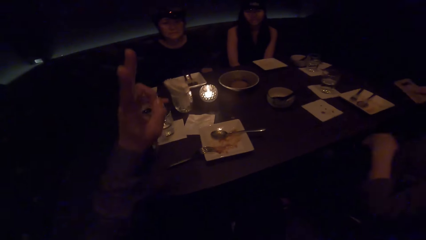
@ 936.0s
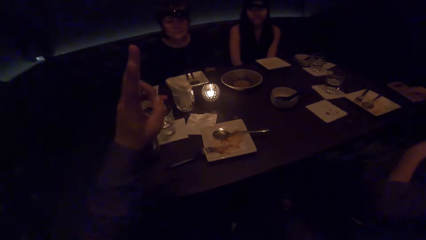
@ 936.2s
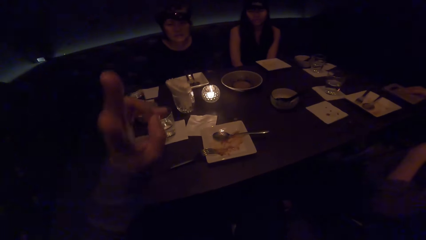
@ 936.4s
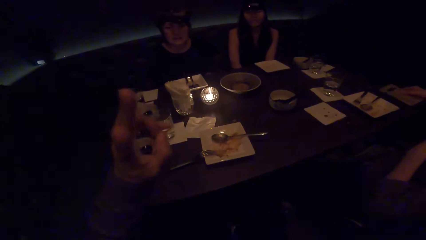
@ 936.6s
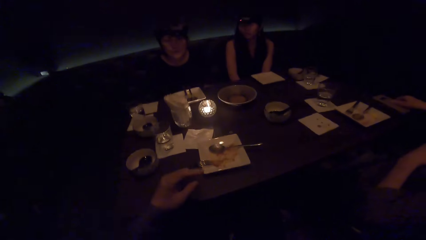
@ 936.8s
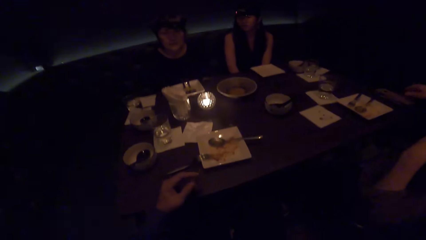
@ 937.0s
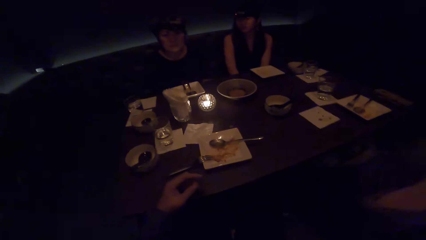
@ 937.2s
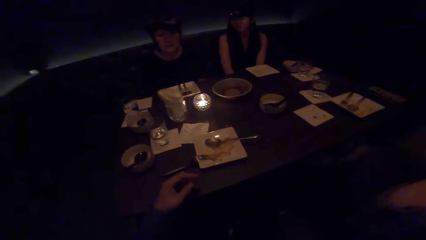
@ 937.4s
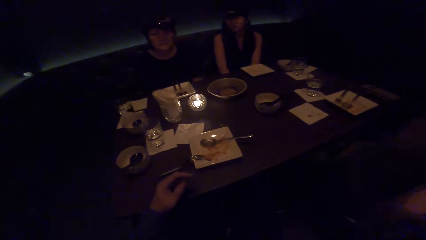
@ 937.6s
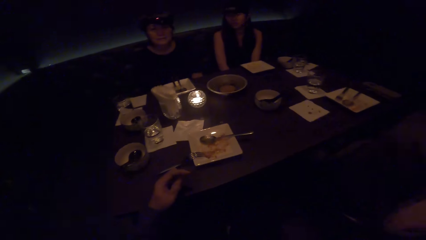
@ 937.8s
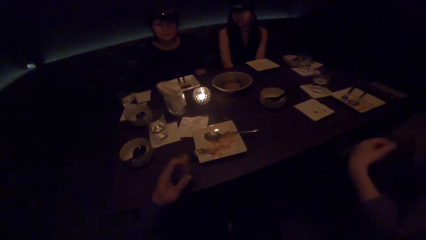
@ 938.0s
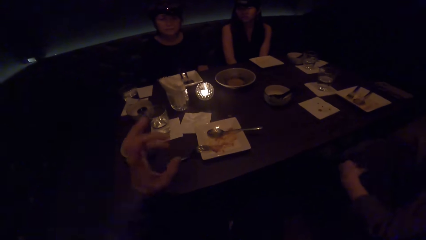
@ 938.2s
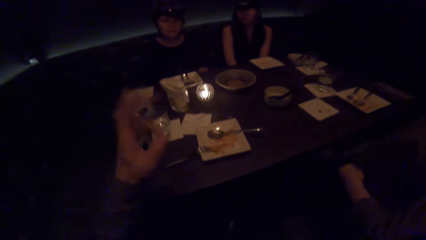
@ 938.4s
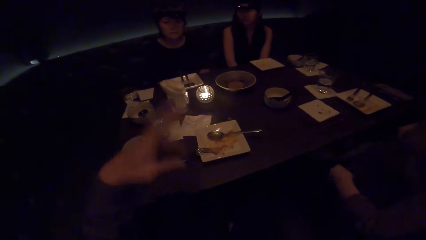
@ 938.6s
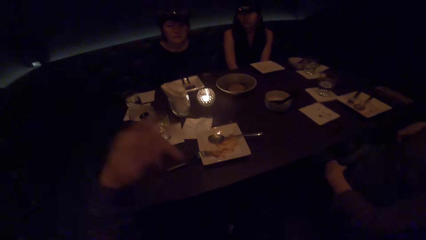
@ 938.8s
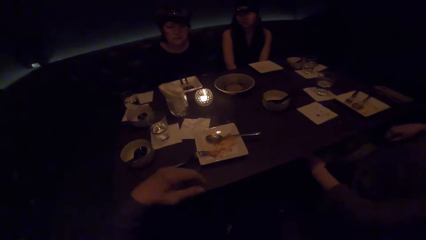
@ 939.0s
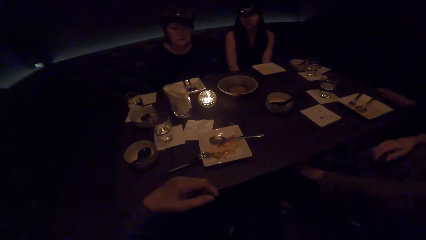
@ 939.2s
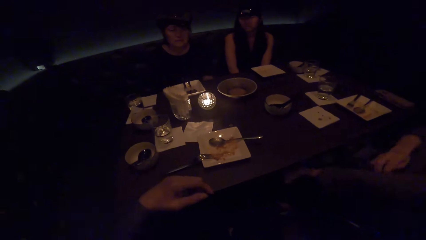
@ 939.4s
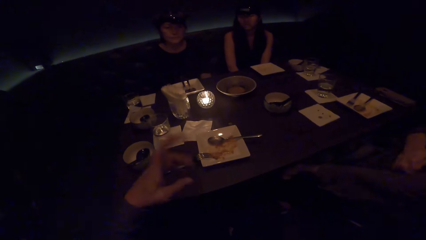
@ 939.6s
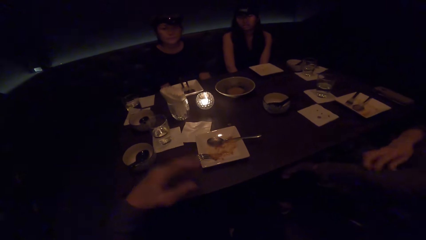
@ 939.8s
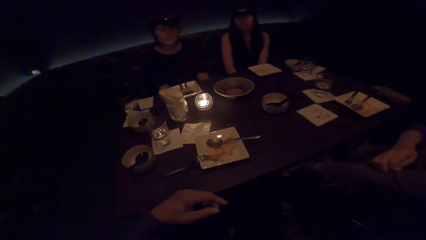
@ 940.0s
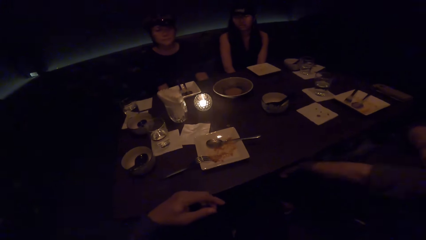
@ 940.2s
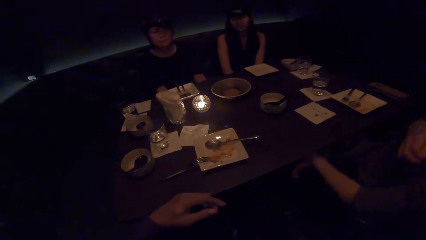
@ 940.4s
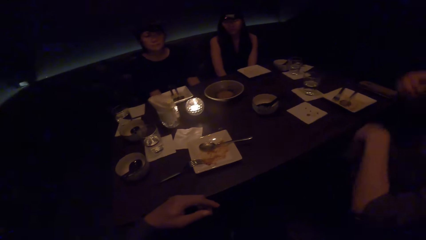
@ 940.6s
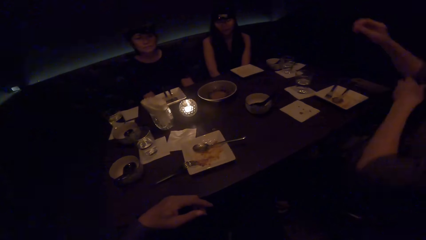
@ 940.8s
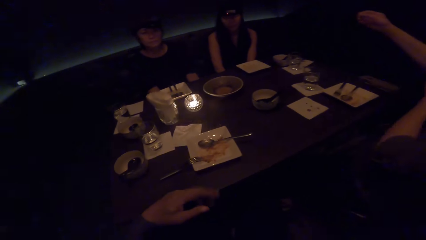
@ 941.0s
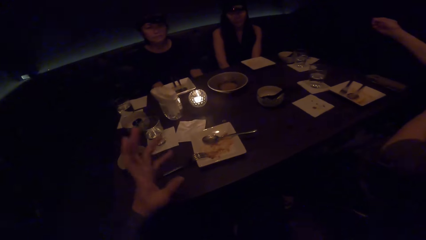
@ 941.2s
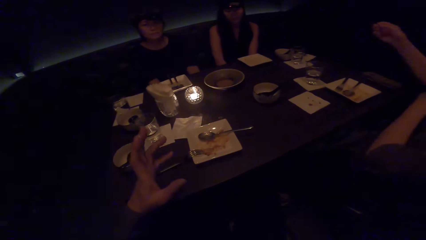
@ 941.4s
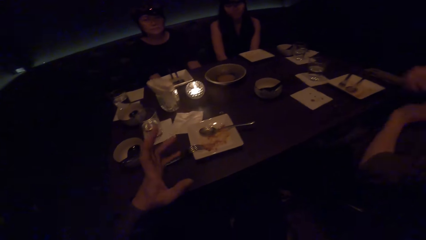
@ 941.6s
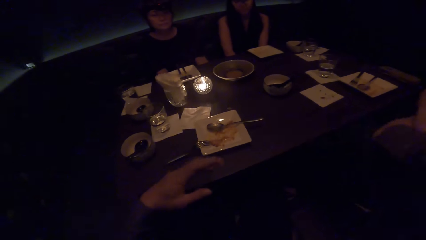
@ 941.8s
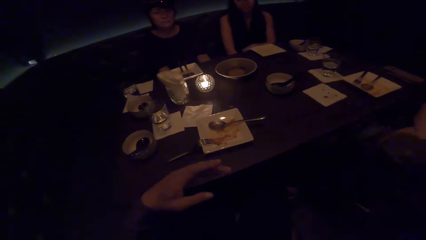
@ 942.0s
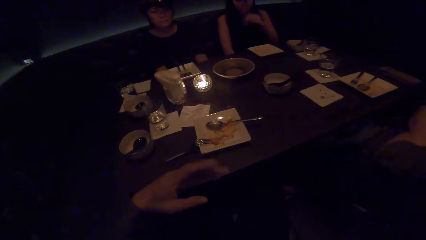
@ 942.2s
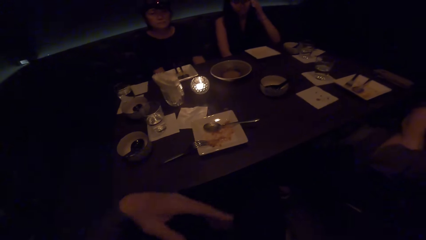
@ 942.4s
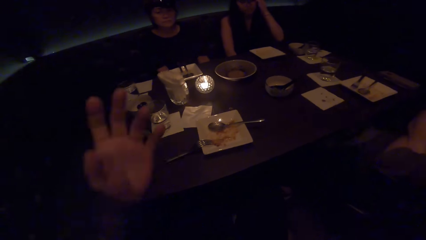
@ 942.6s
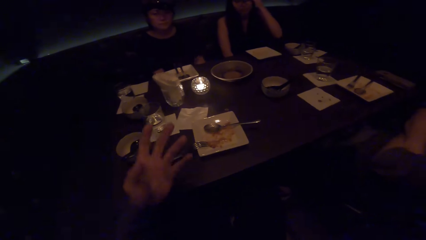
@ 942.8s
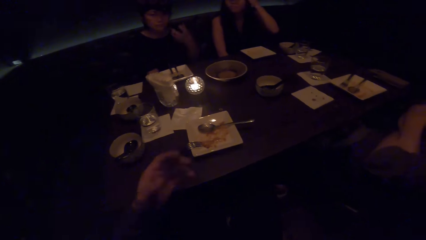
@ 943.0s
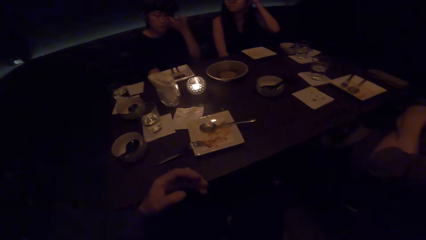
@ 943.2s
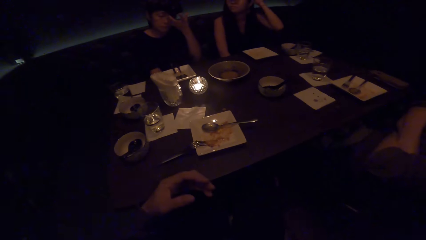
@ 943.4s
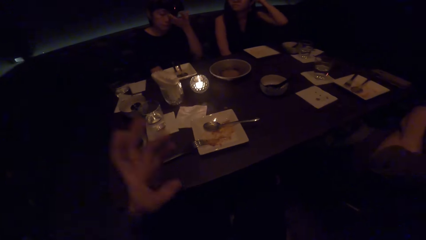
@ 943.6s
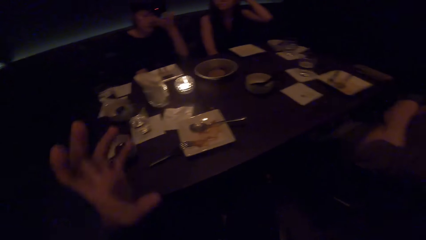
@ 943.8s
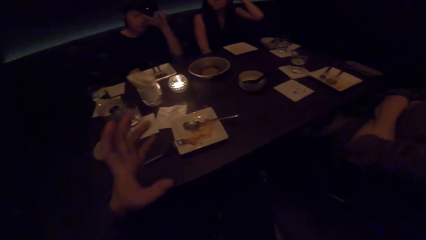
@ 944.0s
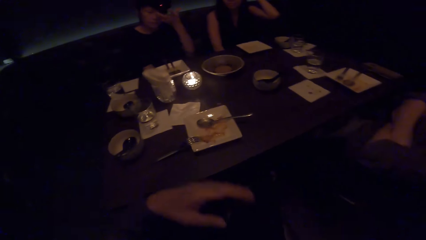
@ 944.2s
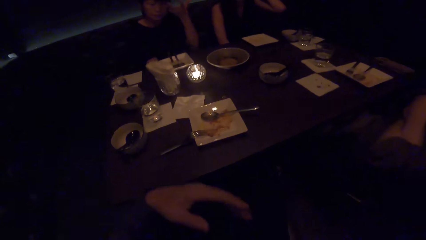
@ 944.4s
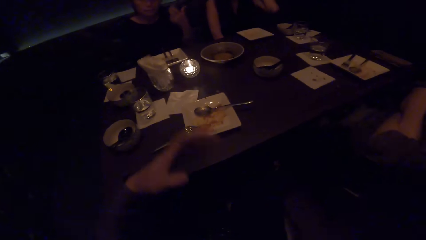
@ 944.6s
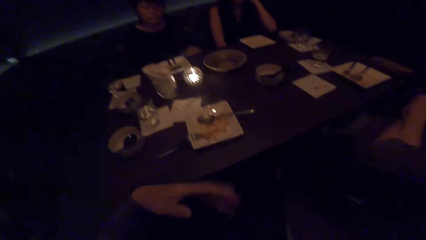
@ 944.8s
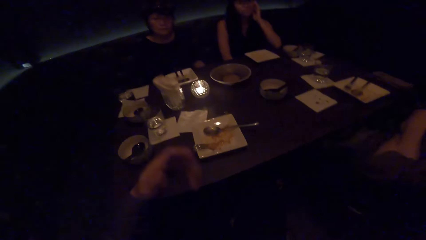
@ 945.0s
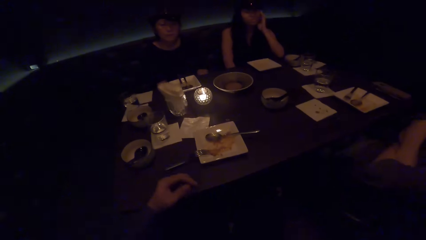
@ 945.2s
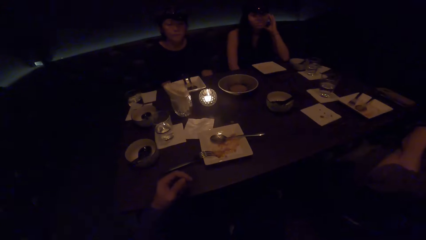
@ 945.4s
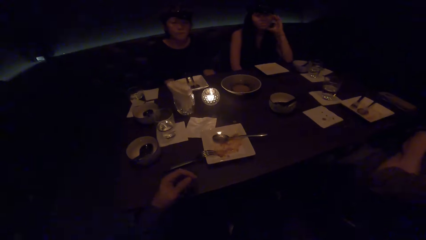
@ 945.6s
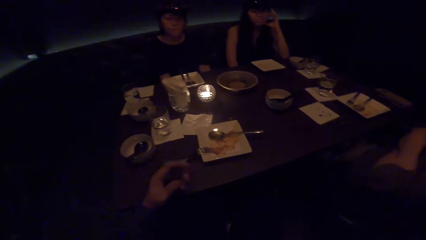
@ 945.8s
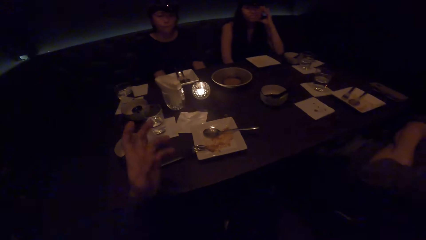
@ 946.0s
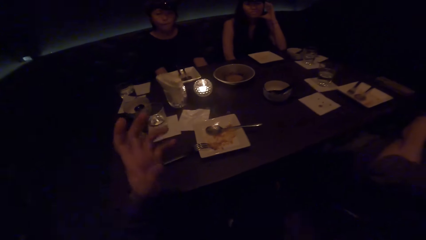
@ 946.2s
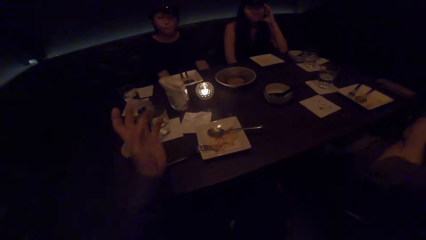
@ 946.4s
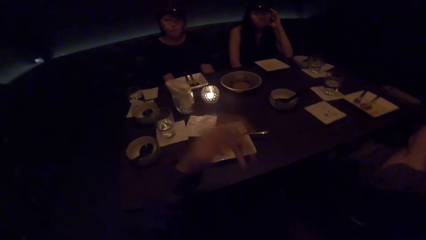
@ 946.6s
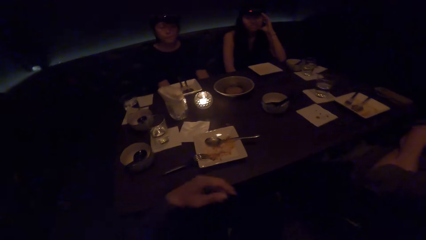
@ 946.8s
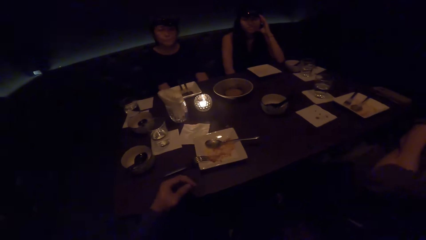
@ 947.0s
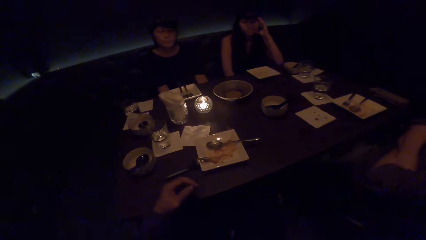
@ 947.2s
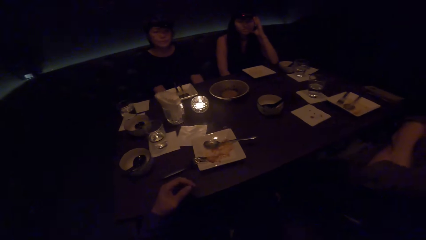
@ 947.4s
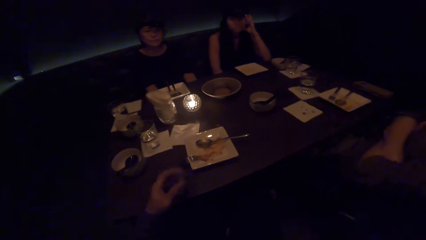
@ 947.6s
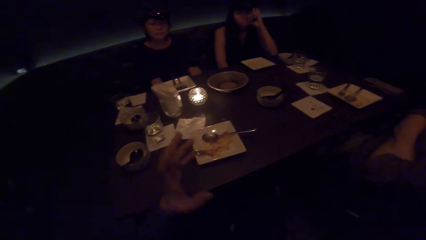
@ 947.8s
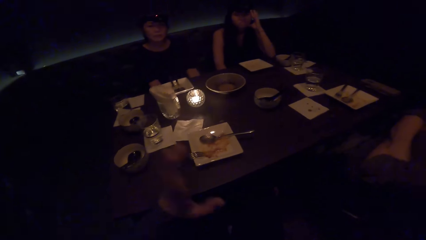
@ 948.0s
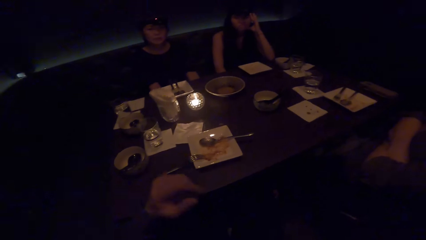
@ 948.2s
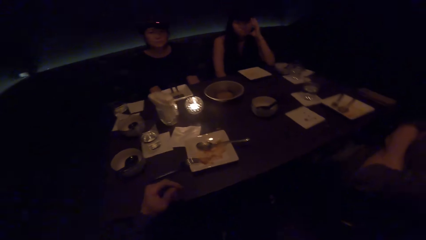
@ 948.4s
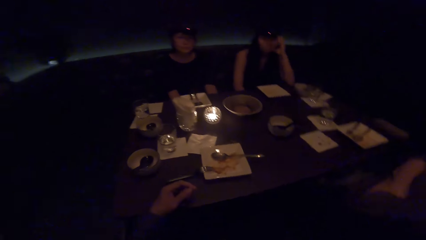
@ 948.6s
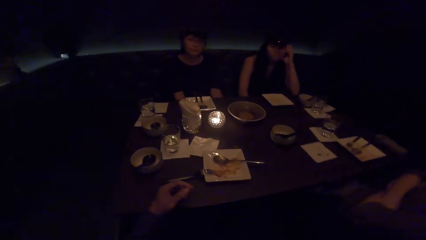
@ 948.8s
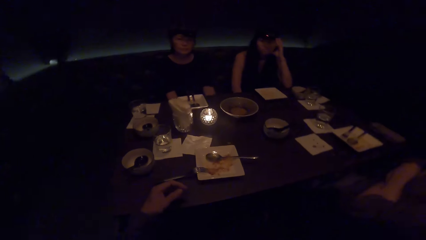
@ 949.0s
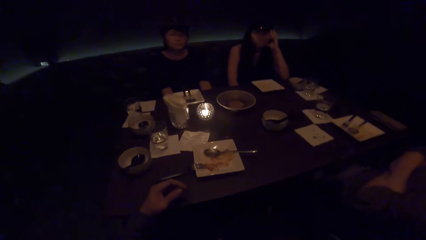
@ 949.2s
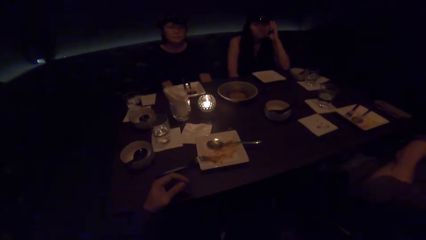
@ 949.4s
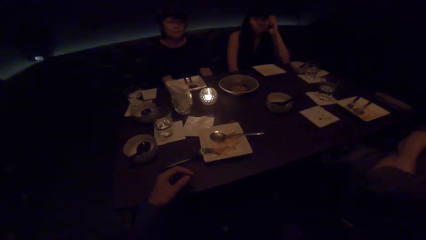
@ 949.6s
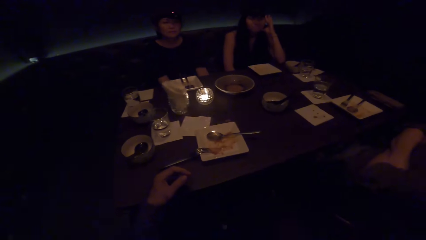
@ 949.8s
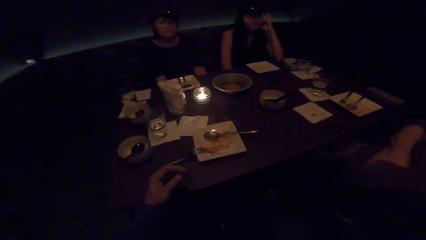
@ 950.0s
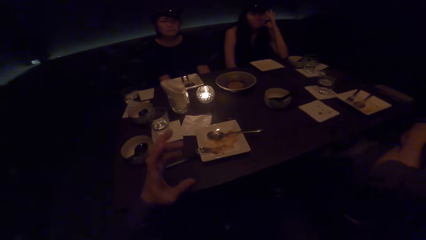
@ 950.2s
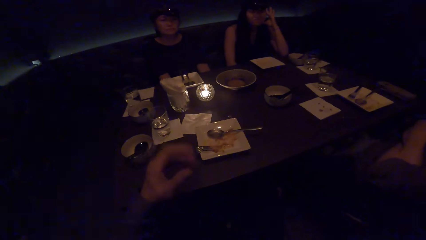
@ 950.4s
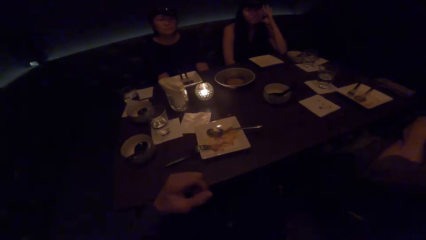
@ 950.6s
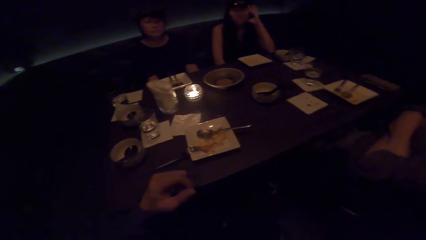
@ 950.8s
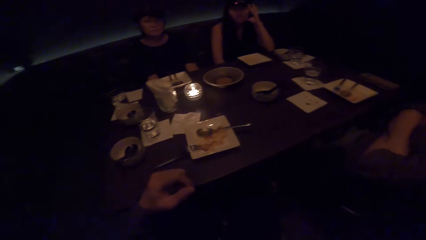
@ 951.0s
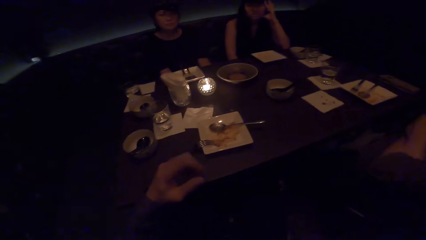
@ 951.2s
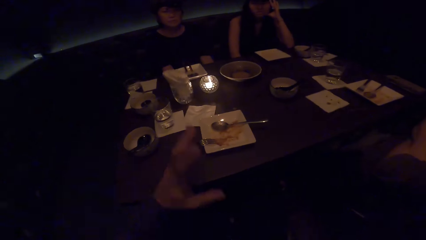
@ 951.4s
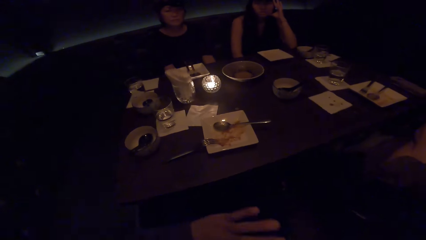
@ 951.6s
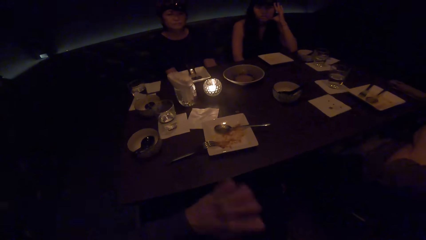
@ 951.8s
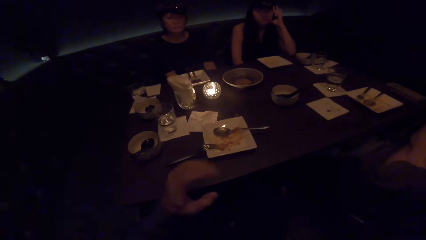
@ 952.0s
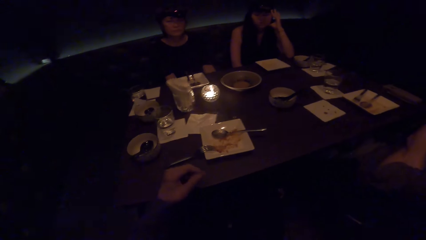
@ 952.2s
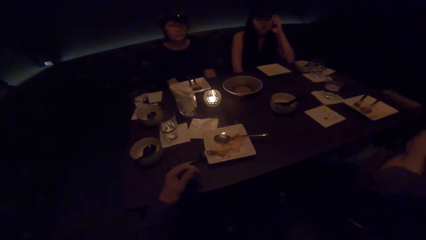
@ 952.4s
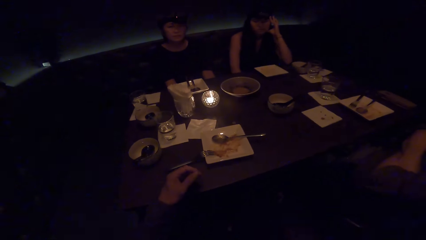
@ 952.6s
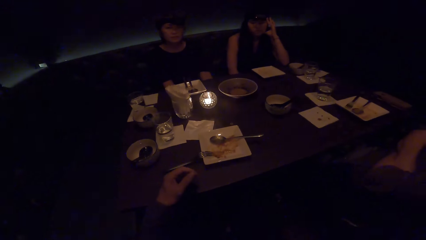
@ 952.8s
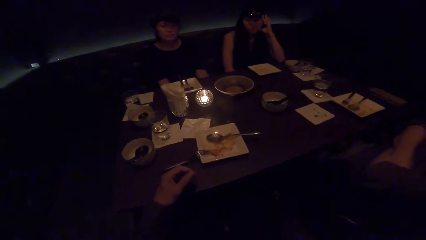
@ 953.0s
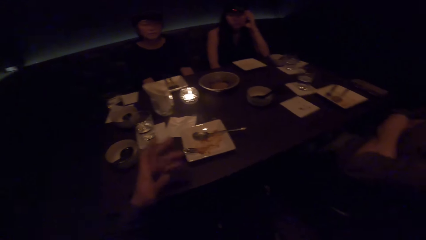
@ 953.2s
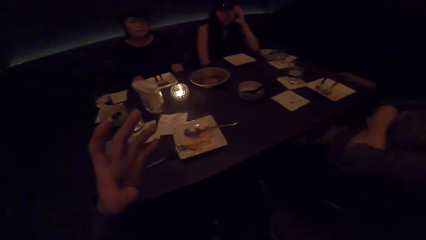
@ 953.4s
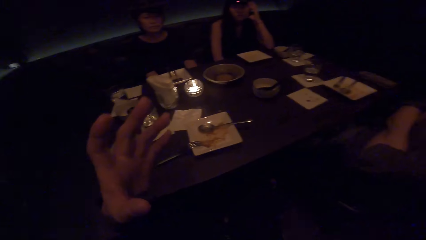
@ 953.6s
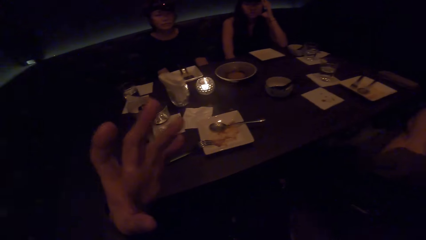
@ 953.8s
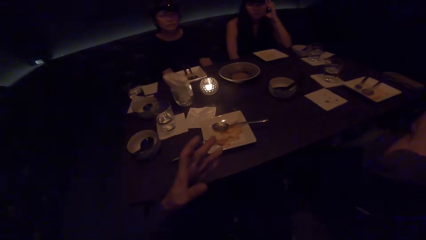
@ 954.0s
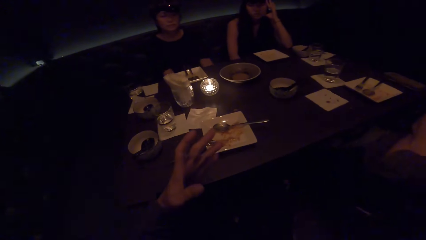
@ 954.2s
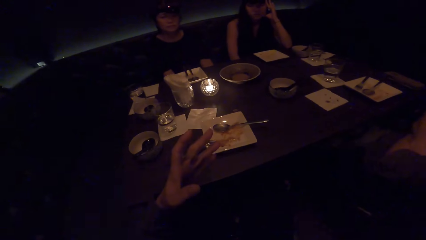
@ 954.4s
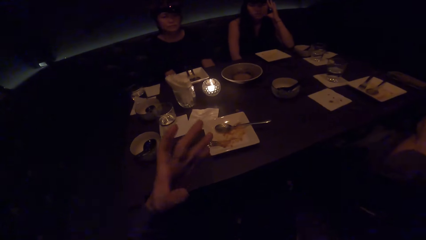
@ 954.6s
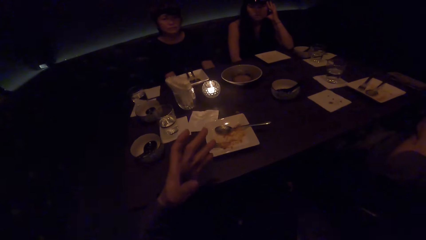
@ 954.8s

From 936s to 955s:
A woman places the phone on the table. The camera wearer interacts with another woman. The first woman pulls her blouse up and crosses her hands over the chest. The other woman scratches her eye with her hand. The camera wearer interacts with a third woman.
